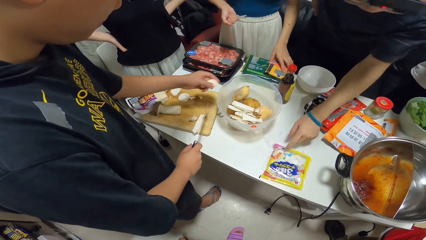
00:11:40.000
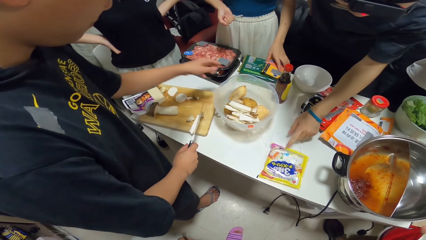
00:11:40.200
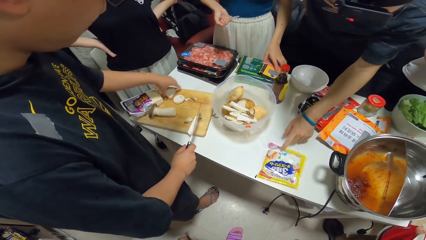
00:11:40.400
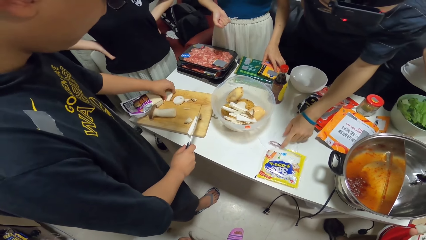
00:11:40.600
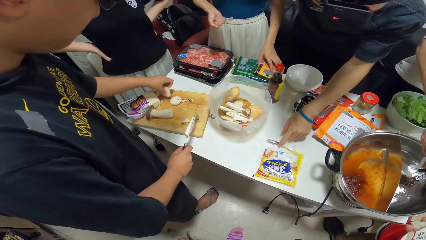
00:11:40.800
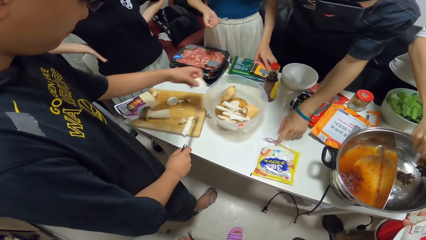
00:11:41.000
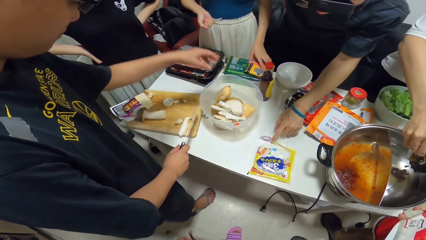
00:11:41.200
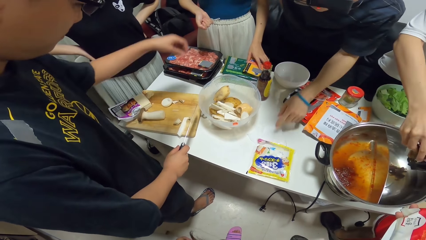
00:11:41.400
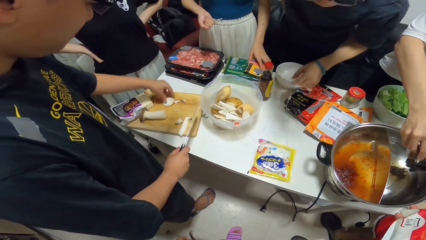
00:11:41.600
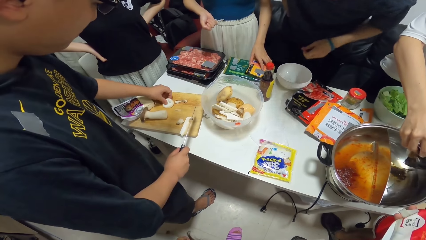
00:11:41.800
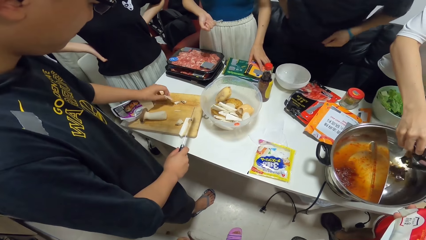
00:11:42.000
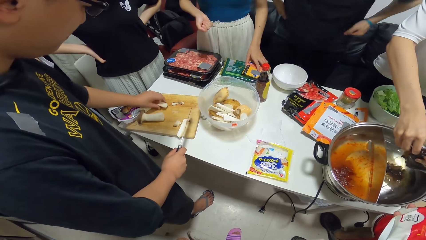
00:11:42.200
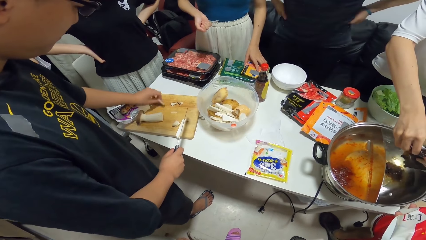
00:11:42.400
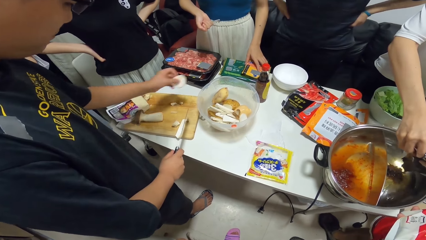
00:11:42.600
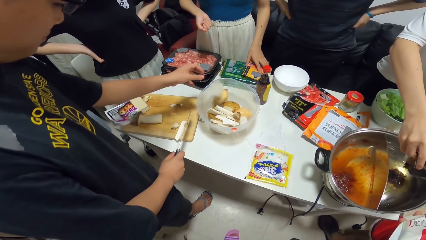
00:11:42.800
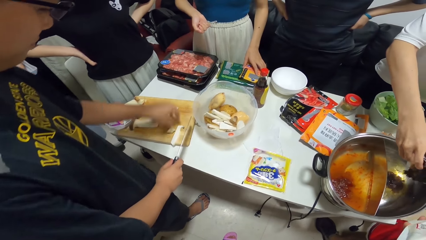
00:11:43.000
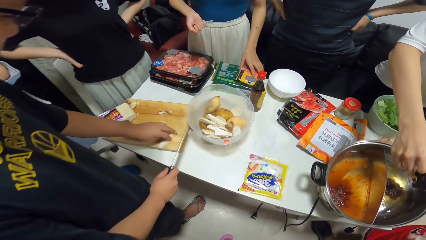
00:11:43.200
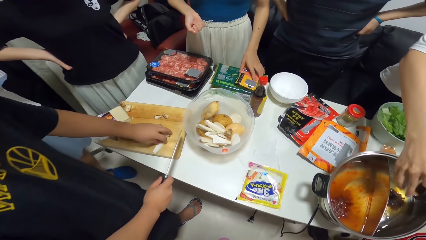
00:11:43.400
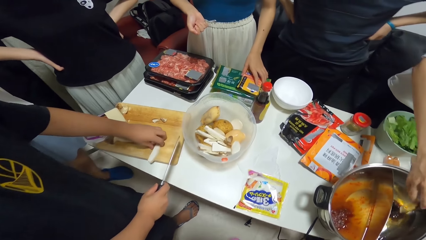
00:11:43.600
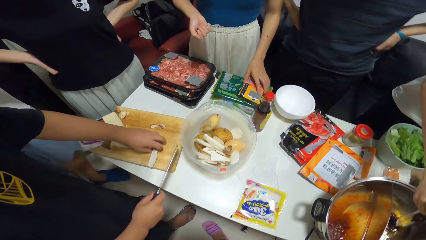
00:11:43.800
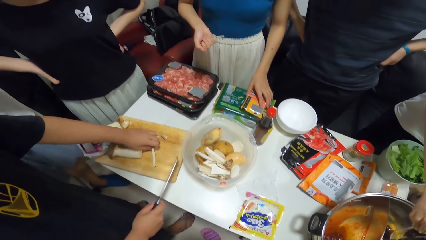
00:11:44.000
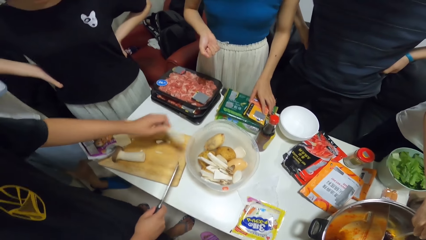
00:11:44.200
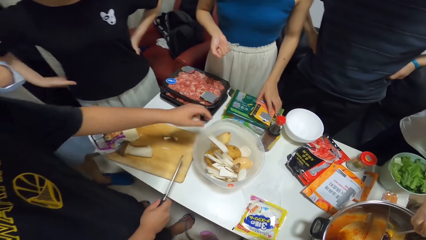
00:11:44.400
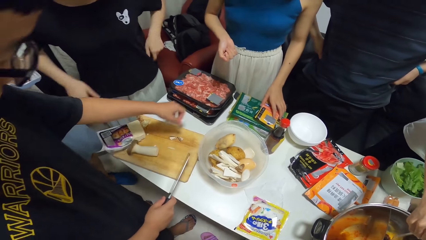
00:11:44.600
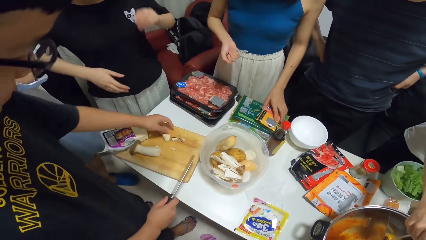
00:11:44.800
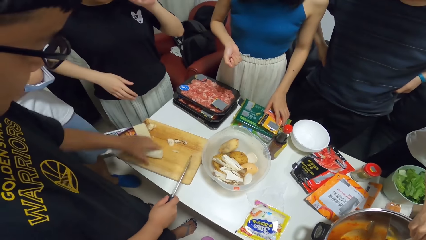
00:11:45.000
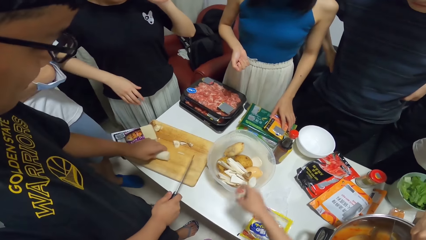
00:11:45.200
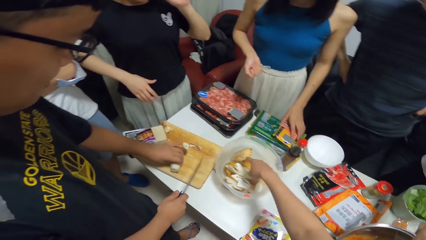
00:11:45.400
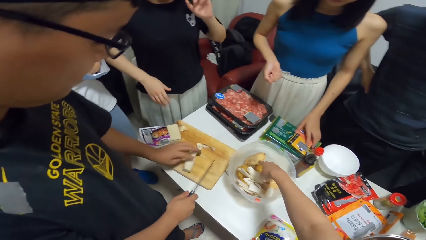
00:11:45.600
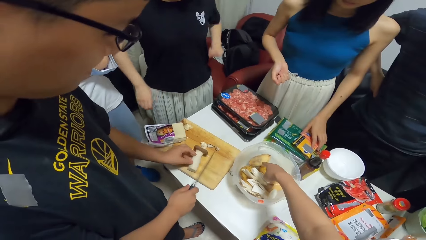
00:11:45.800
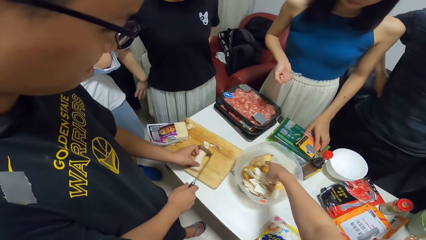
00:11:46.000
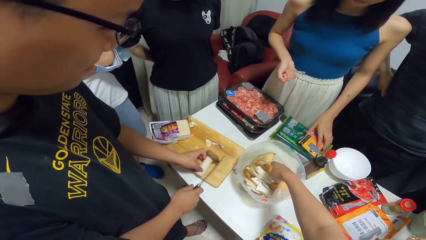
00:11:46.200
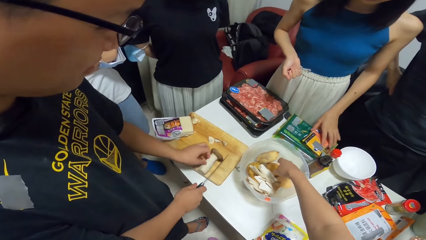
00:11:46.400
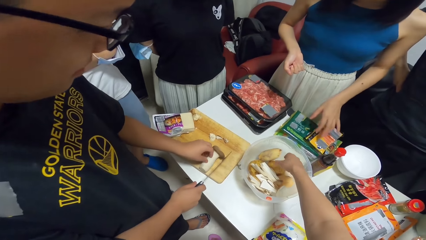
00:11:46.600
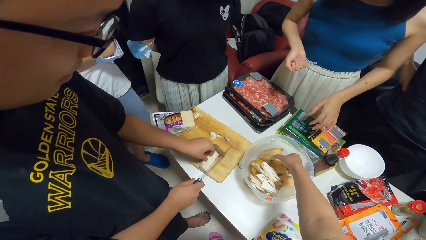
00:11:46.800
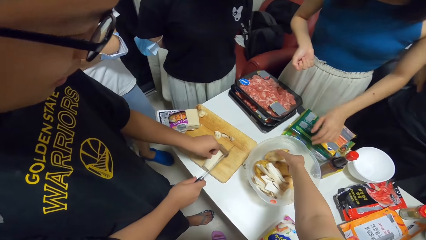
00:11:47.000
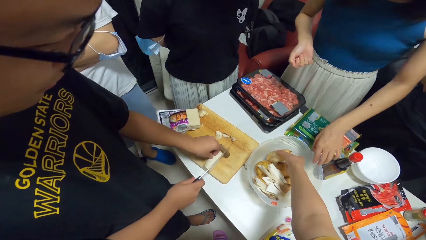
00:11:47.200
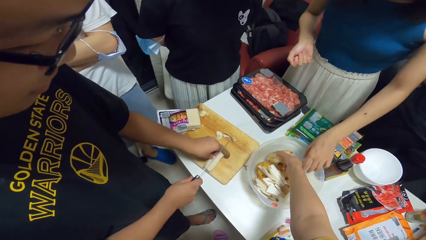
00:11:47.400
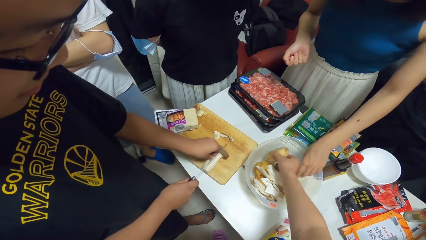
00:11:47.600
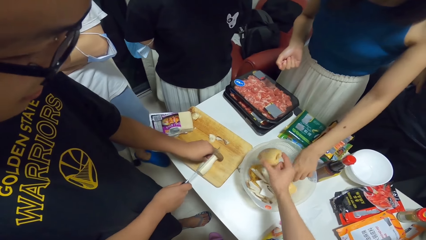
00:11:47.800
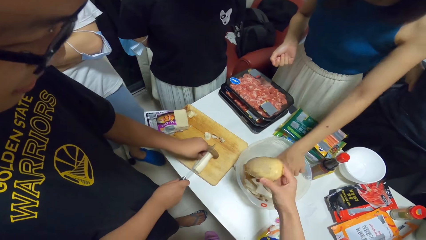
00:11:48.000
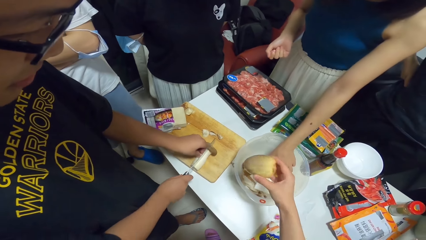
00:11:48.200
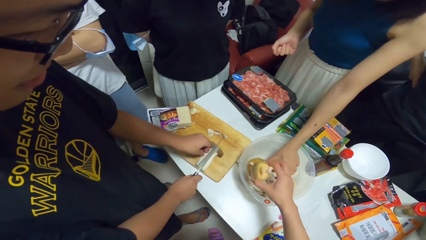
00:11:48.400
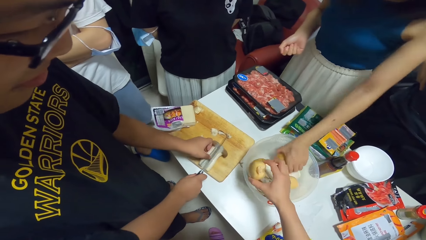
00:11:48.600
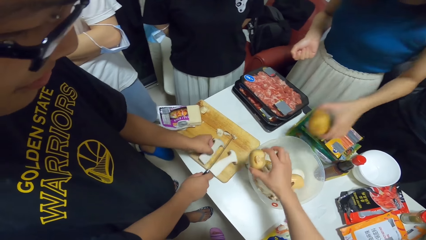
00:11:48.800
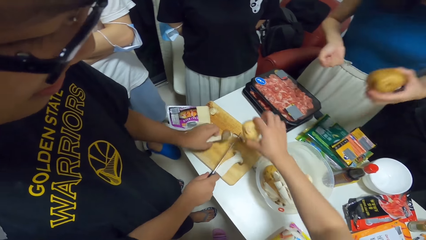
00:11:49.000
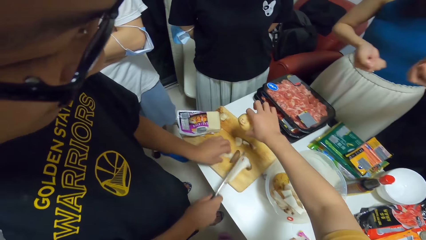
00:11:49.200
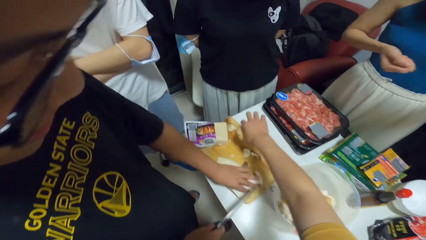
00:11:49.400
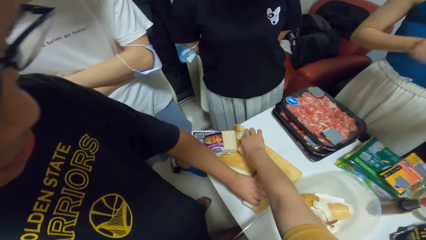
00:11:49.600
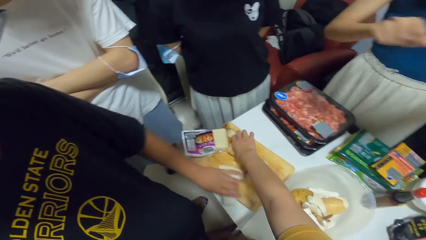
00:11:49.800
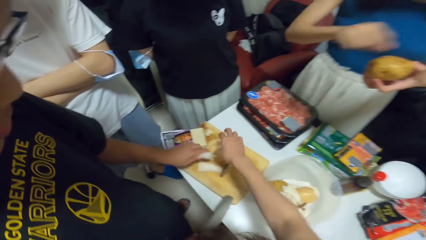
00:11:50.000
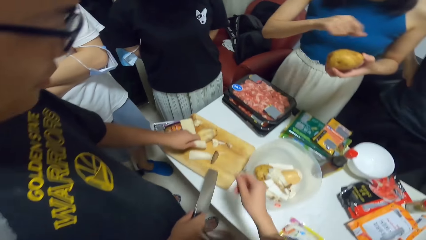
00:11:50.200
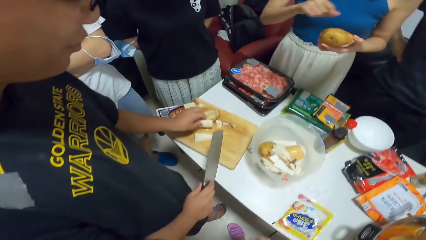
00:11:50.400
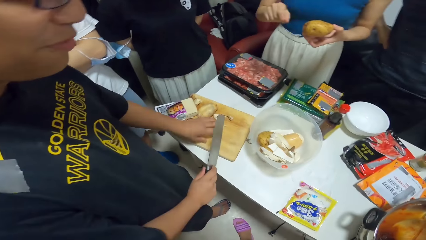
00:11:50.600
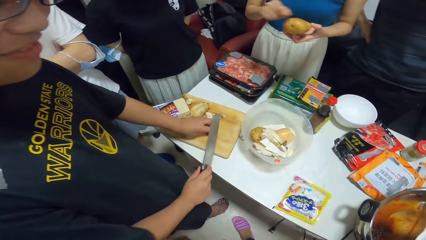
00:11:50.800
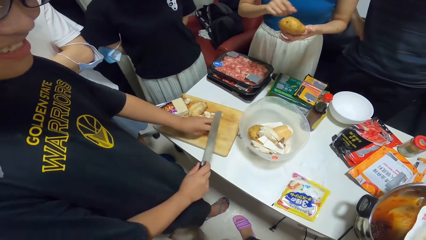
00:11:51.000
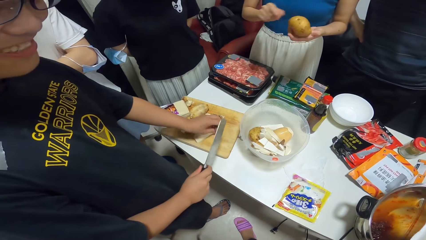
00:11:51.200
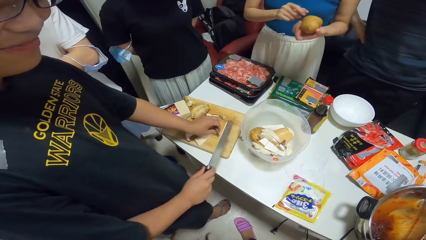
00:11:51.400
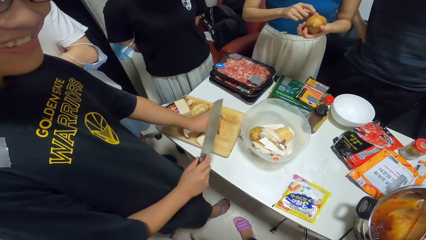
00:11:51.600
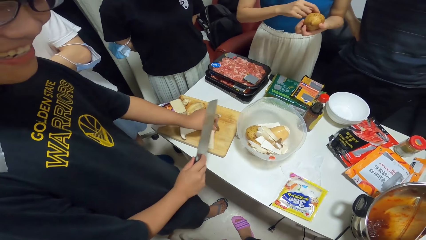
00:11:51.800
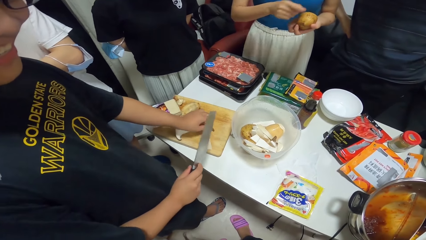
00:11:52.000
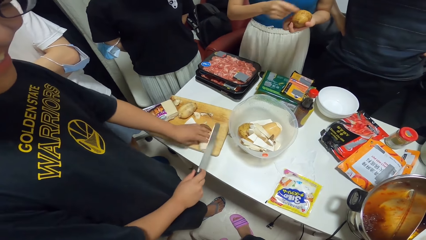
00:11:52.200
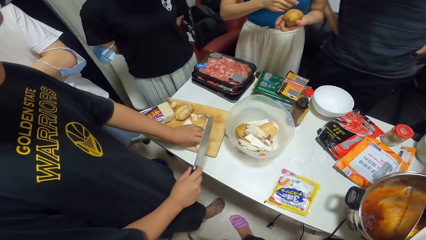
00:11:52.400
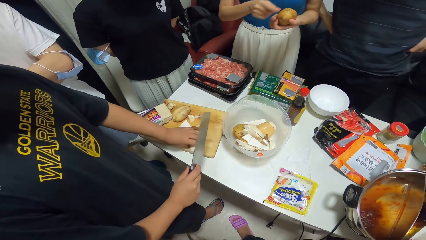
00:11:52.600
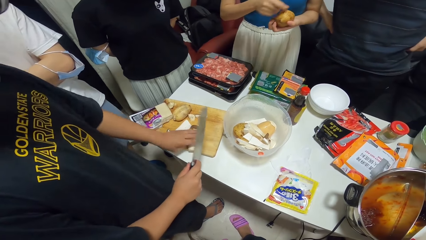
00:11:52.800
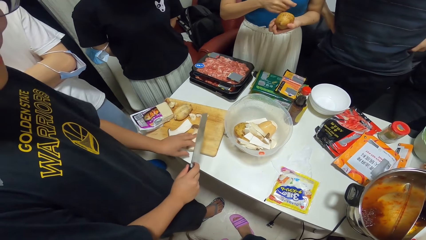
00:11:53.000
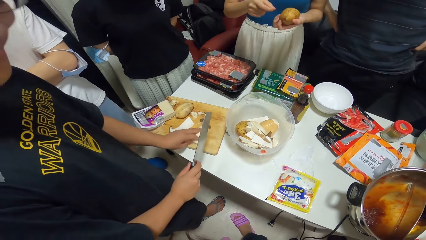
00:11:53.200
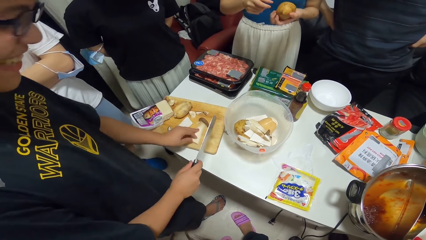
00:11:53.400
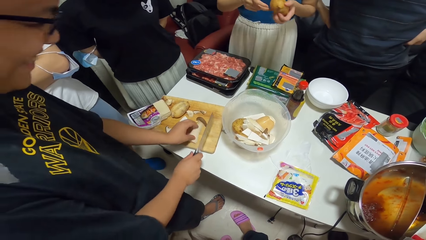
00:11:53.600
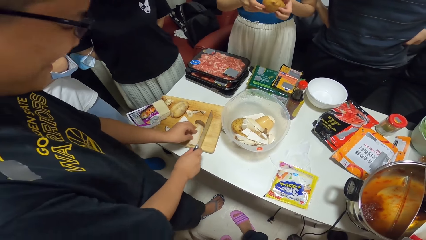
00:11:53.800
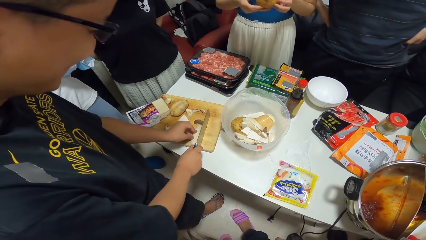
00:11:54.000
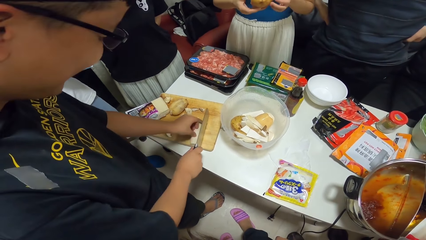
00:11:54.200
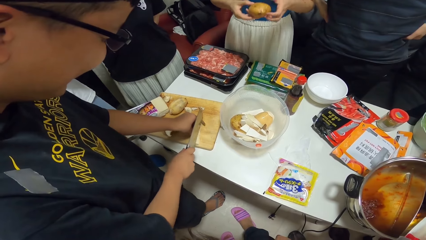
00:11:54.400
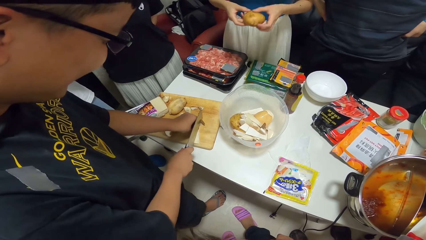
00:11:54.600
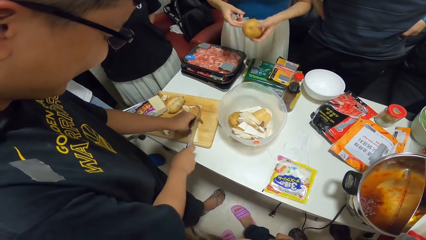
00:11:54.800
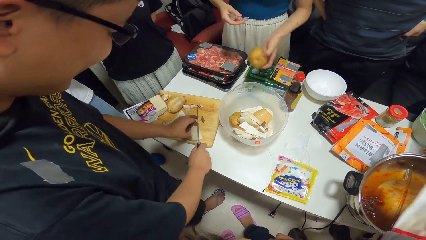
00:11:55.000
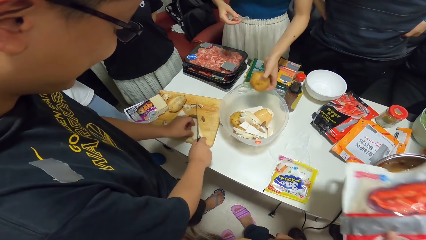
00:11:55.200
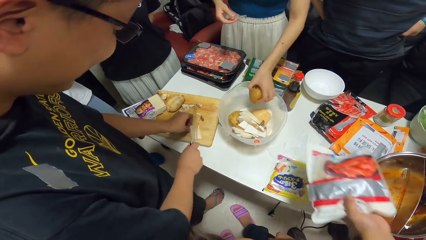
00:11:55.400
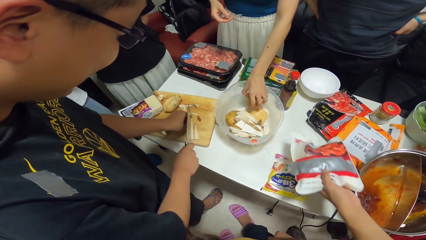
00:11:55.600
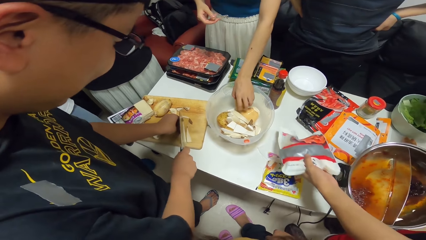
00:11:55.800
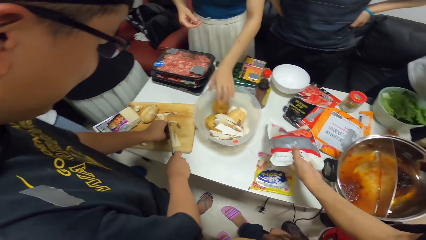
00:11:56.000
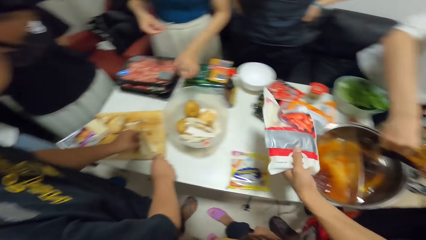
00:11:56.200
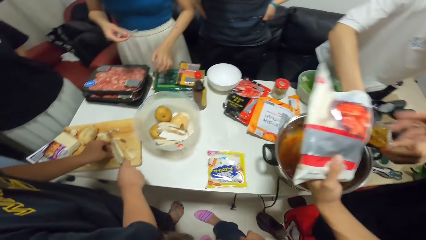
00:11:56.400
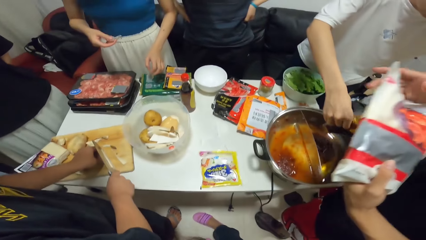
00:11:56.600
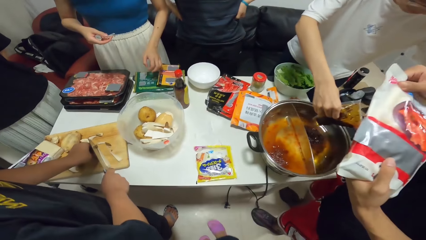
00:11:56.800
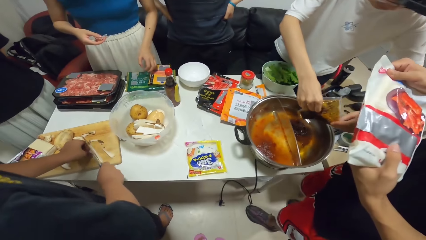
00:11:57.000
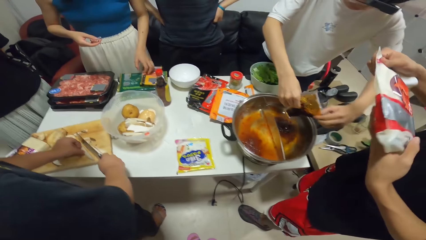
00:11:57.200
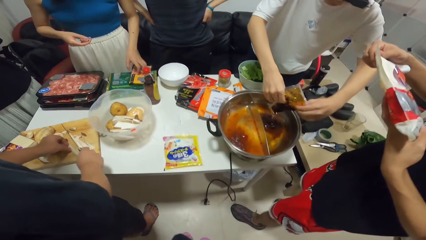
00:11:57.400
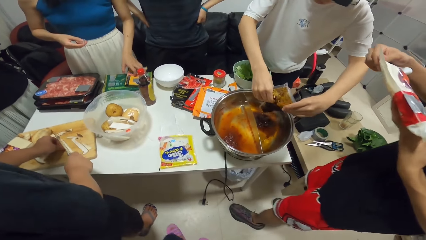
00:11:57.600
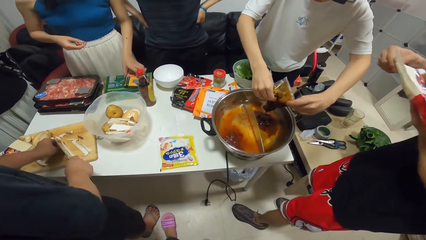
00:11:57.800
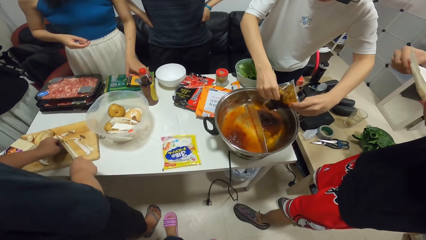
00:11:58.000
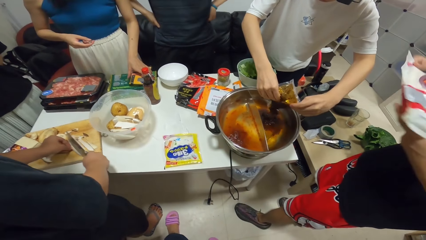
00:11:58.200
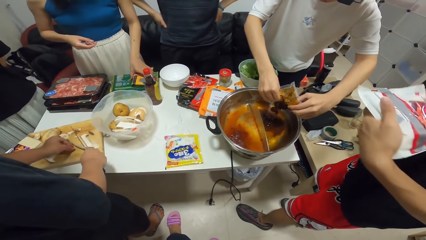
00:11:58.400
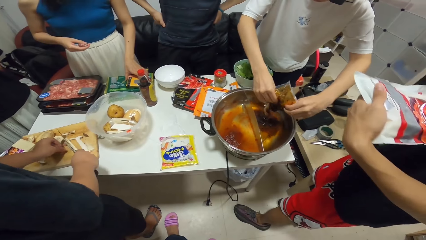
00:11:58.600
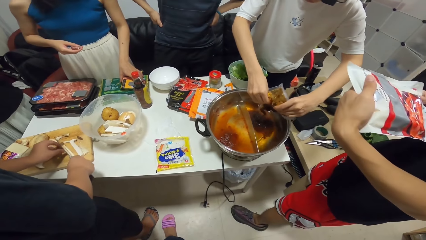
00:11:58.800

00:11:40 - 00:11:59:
A man checks the cut pack of food on the table with his left hand. The camera wearer puts a butternut in a bowl. Another man puts some of the cut mushrooms on the chopping board into the bowl with his left hand. A third man pours the content of the pack in his hands into the pot. The camera wearer points at the butternut in the bowl. She picks up a potato from the bowl with her right hand. The second man chops the mushroom on the chopping board with the chopping knife in his right hand. A woman picks up a potato from the bowl with her left hand. The camera wearer drops the potato in her right hand on the chopping board. The second man cuts the butternut with the chopping knife. The woman drops the potato into the bowl. A fourth man looks at a polythene pack.
